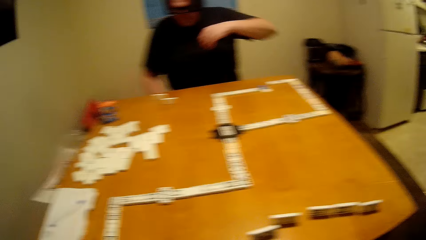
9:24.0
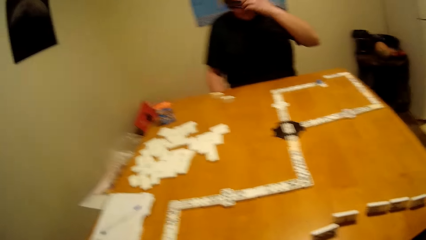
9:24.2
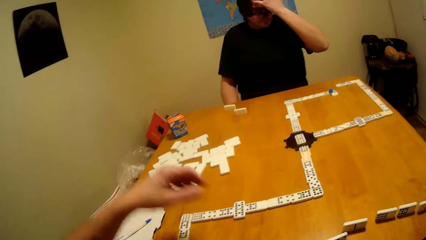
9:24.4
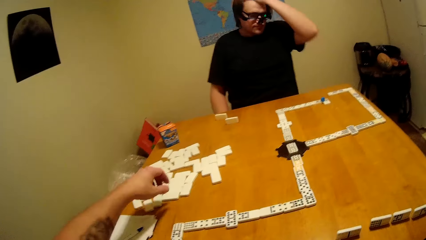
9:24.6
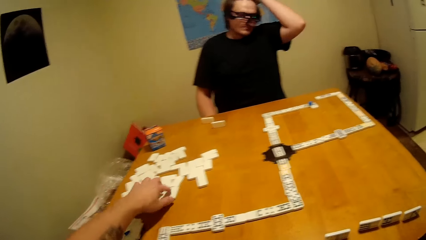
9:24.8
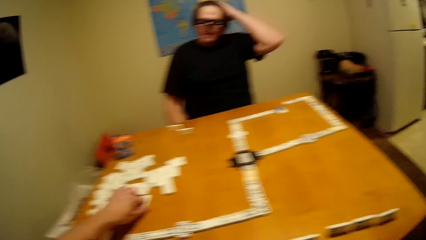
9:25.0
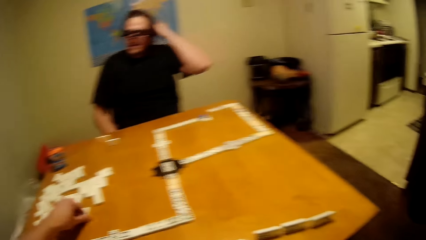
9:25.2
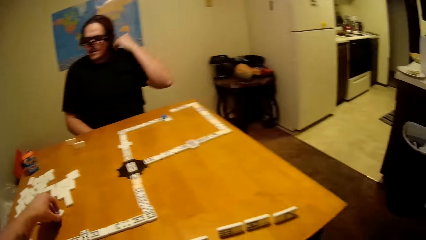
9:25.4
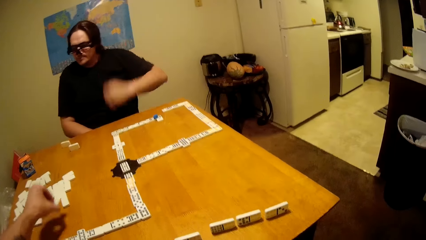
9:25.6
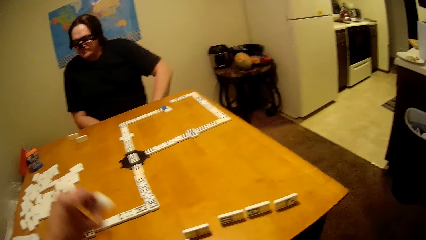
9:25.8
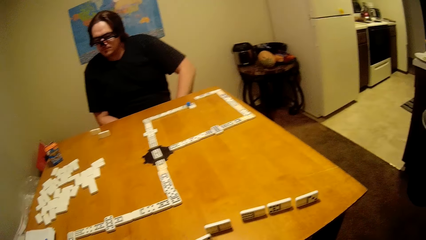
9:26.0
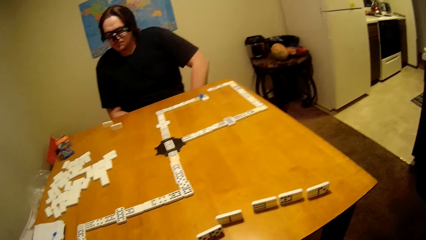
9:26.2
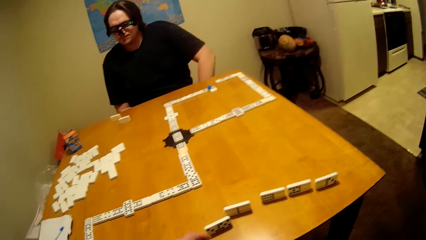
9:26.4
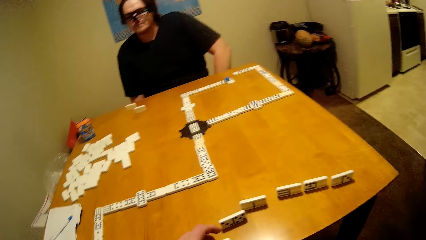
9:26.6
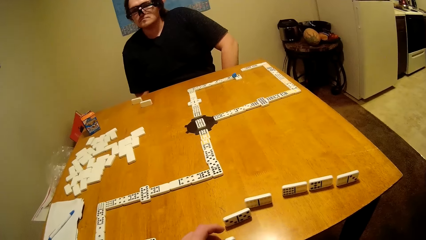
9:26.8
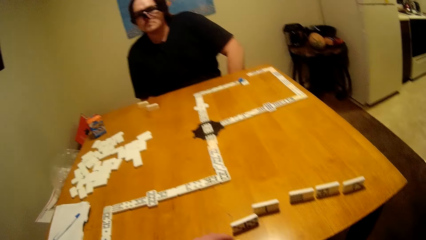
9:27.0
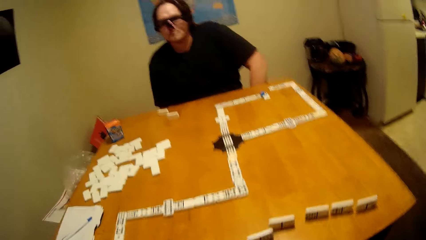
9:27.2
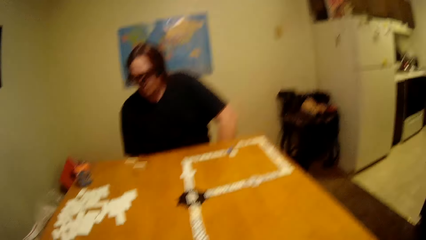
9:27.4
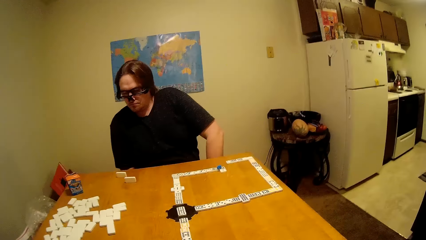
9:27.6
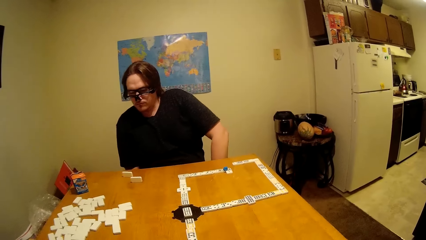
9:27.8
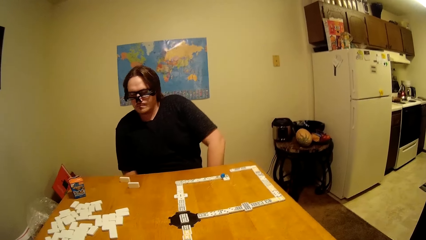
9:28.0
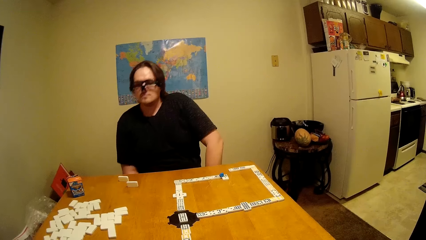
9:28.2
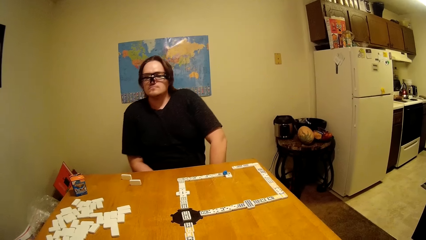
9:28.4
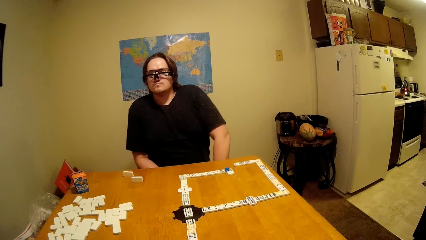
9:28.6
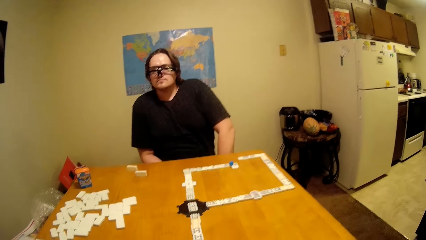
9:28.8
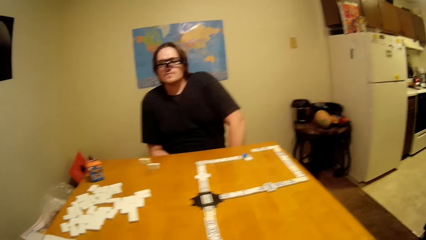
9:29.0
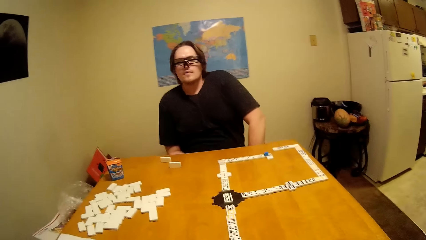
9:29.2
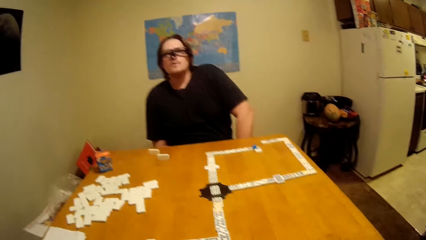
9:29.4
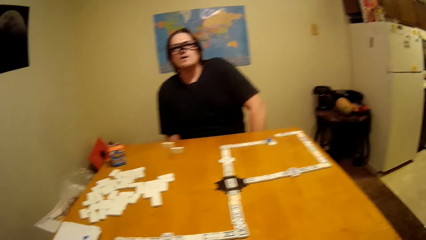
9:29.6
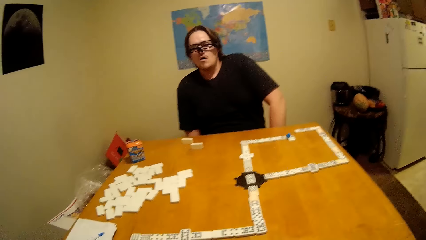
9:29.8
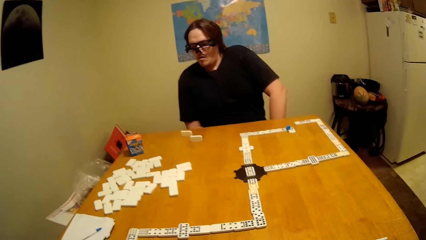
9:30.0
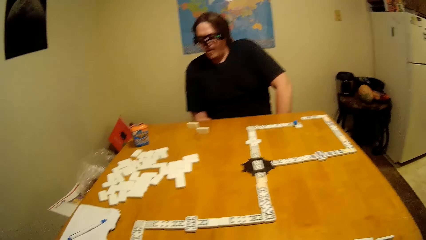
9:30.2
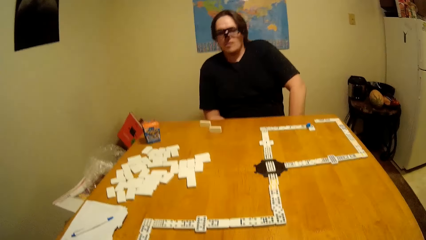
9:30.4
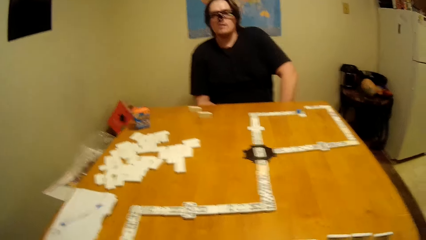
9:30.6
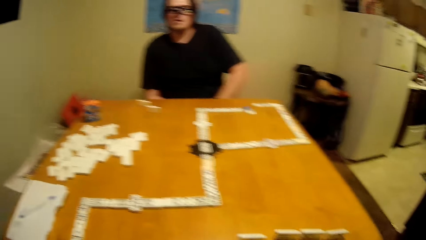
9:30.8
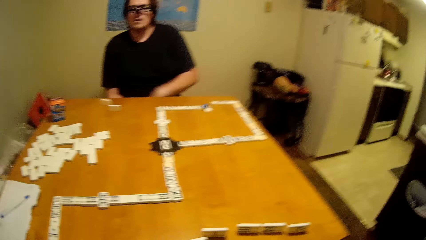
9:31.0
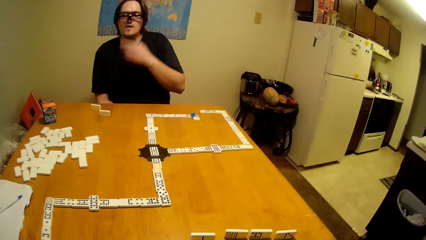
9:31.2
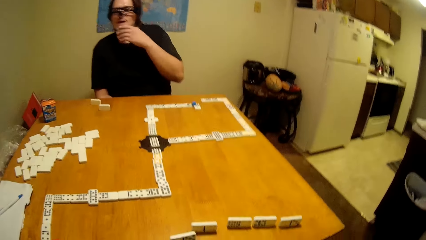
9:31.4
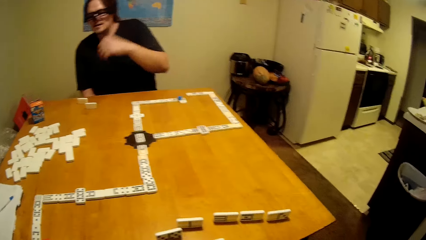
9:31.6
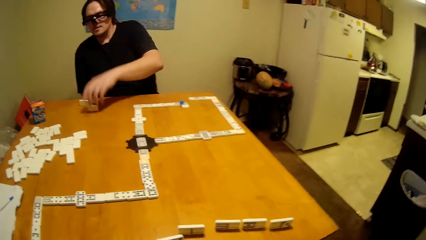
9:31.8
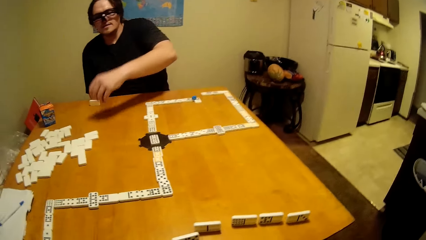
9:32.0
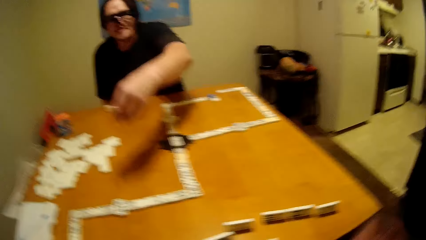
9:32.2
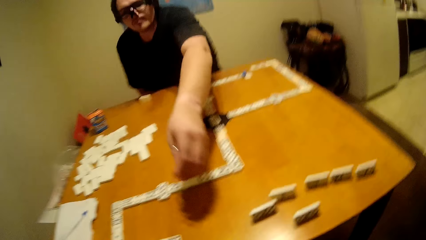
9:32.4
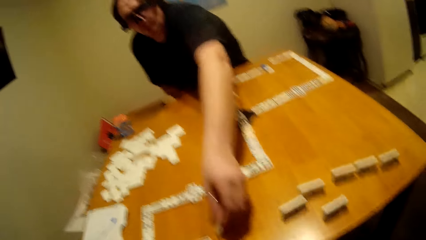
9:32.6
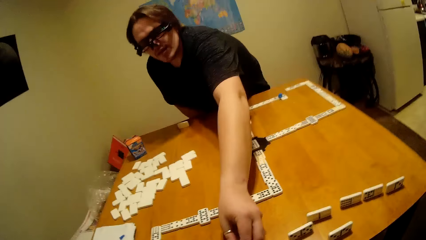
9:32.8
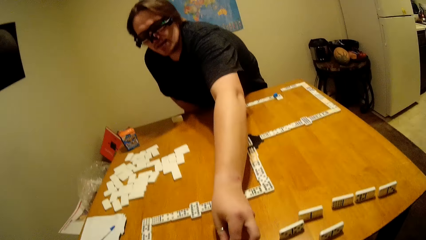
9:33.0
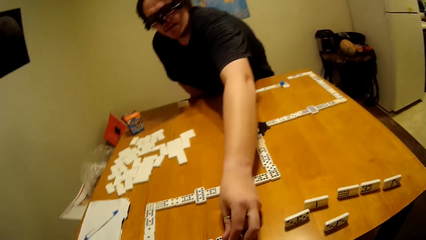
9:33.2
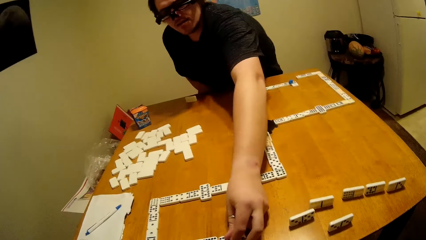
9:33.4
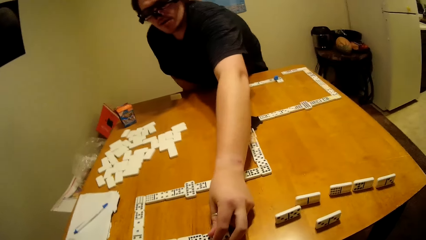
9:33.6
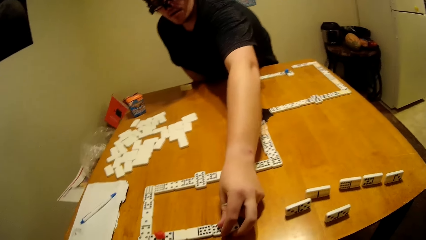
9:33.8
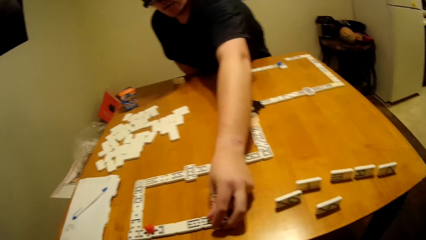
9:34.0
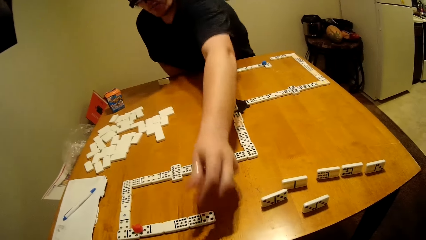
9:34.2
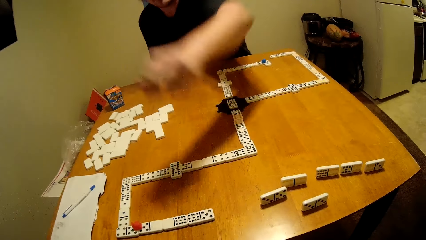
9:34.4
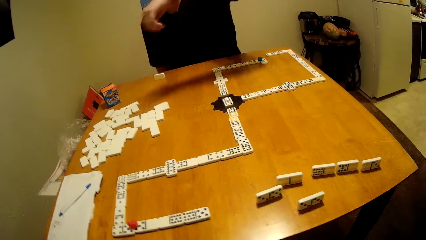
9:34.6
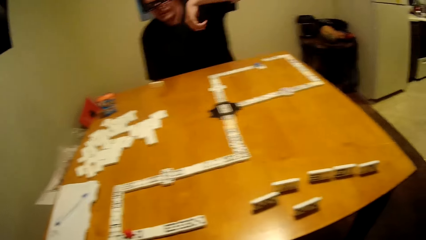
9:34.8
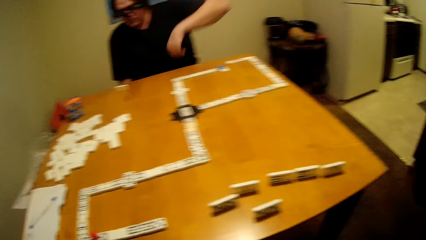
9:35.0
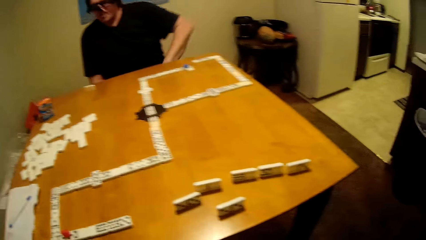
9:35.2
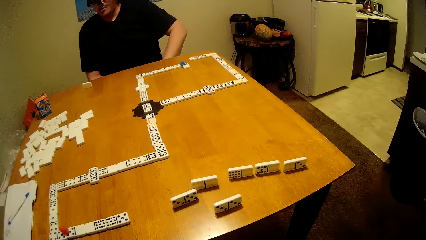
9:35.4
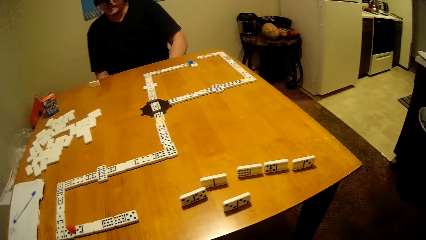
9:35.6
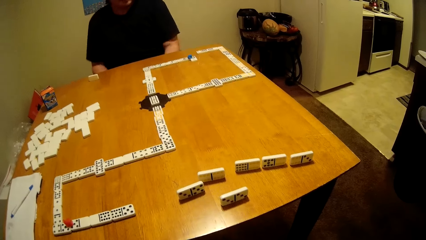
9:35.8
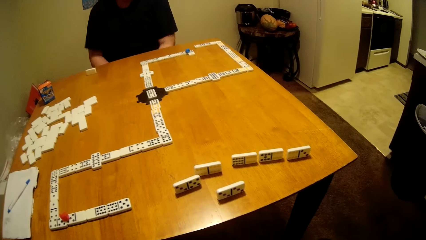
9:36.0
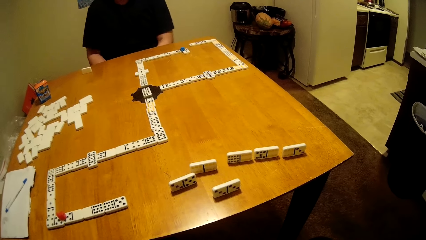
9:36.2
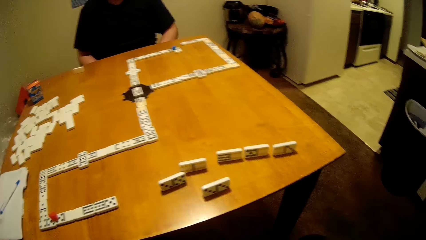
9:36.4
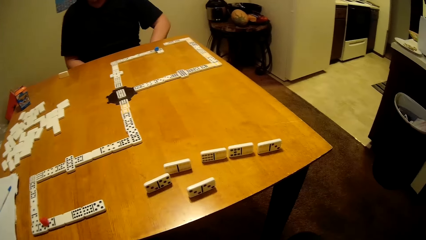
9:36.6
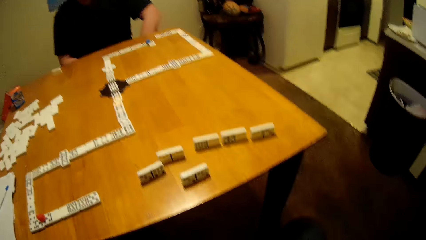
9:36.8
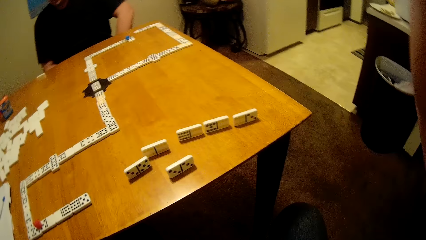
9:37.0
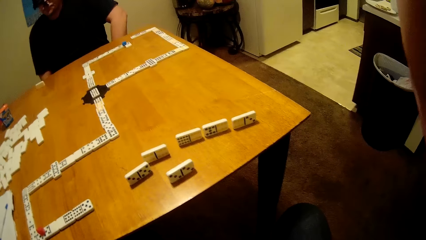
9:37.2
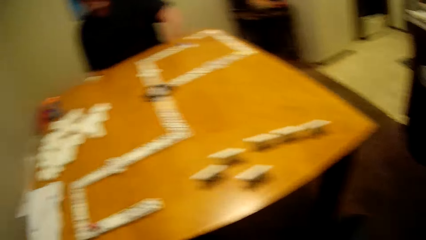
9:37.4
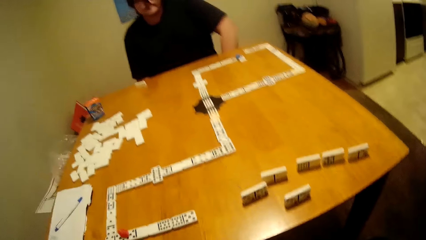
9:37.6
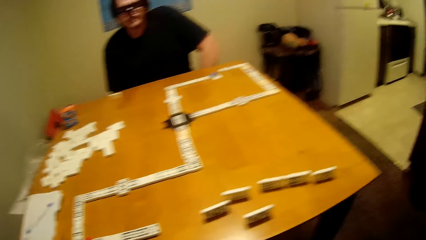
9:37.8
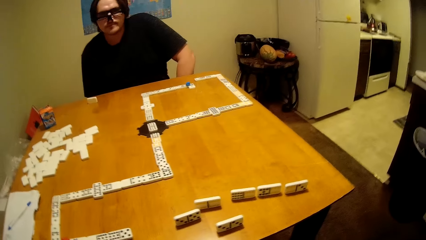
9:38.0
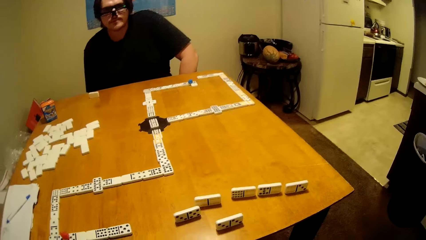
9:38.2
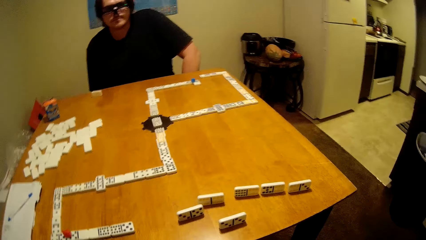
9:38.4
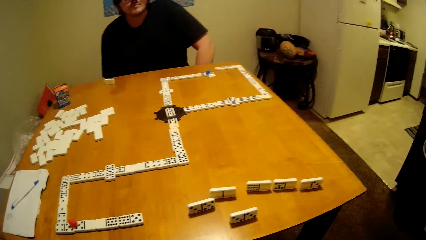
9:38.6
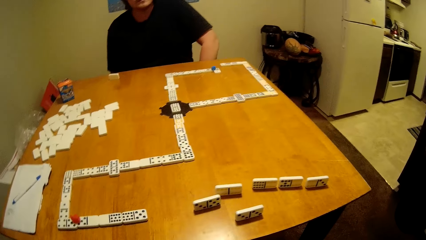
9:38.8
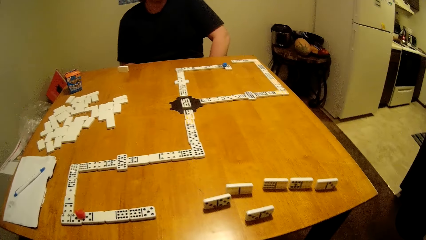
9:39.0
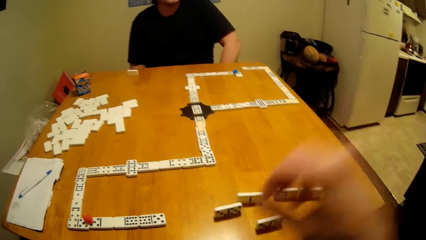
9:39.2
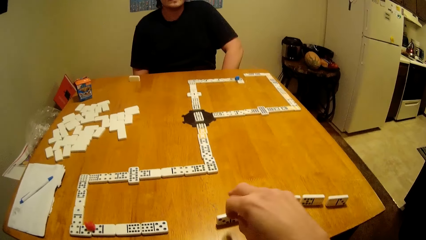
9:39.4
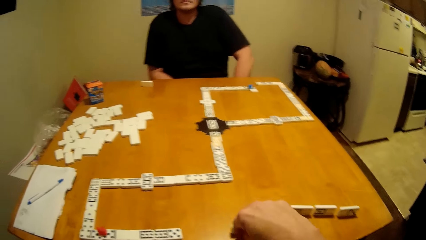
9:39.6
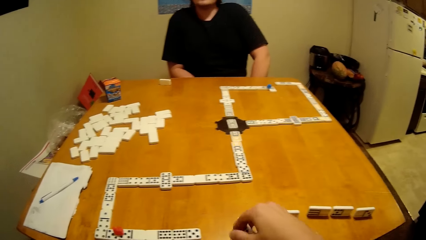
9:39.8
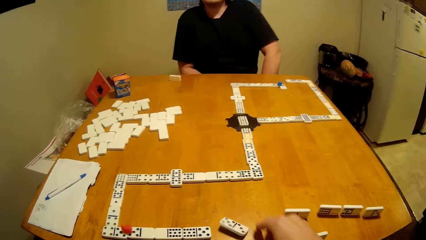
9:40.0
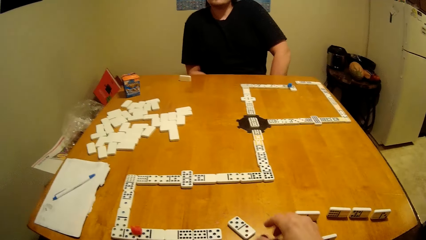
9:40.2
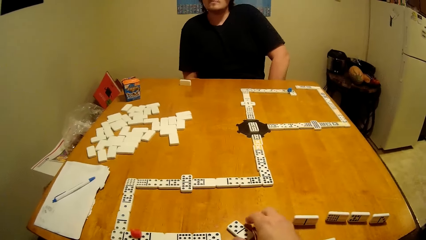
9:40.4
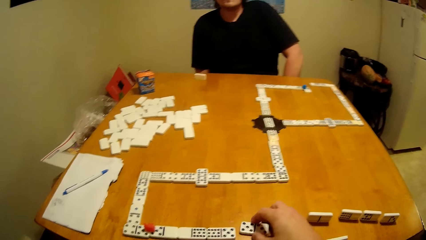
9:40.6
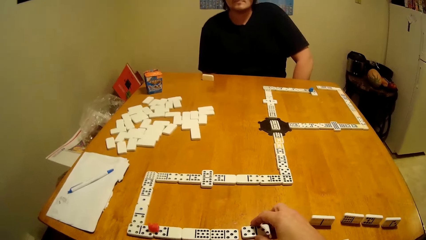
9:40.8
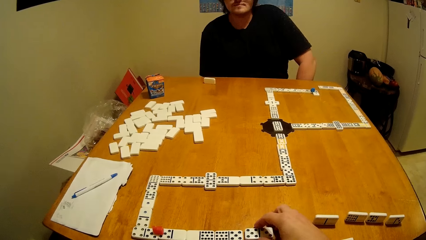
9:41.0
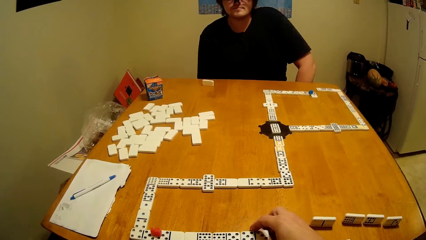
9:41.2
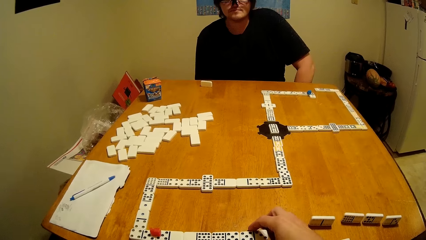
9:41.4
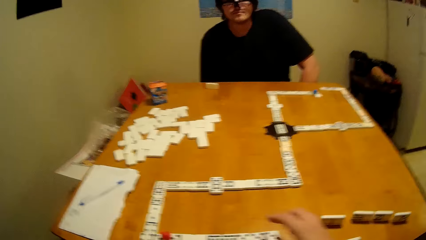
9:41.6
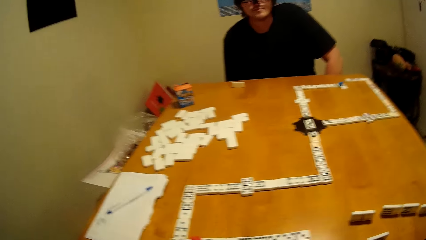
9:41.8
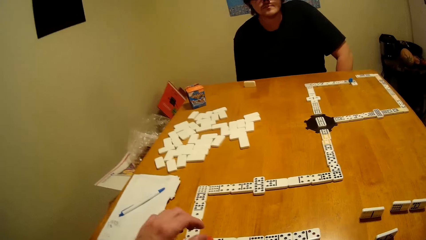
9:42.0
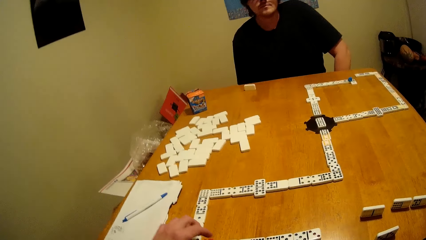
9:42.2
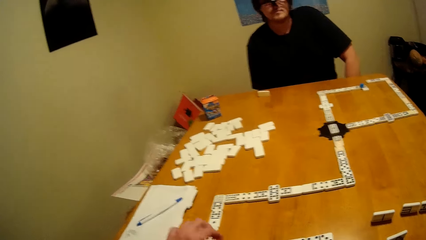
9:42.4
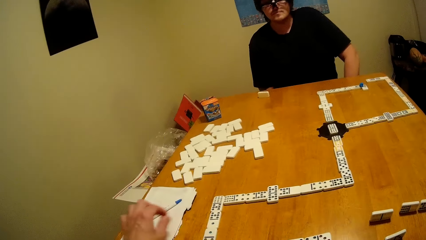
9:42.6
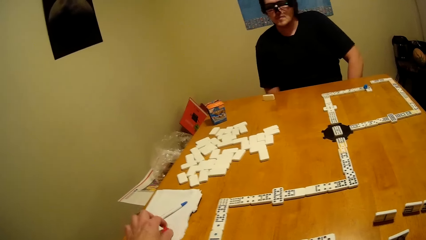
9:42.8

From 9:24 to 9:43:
A man sits down. The camera wearer takes a piece of dominoes or dice. They put the piece of dominoes down. They play the dice. The man takes a piece of dominoes, plays the dice, and puts the piece of dominoes down. The man sits down. The camera wearer takes a piece of dominoes. They play the dice.
